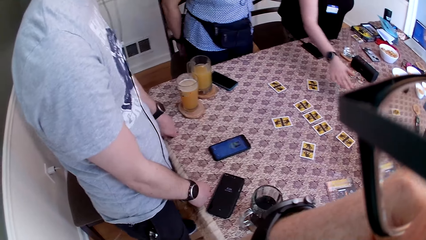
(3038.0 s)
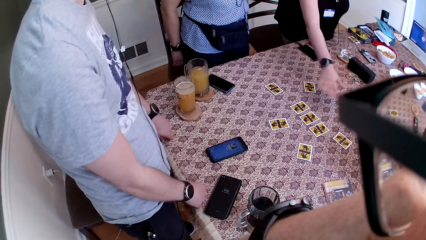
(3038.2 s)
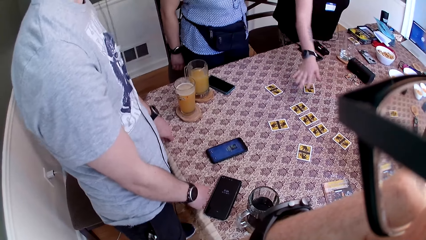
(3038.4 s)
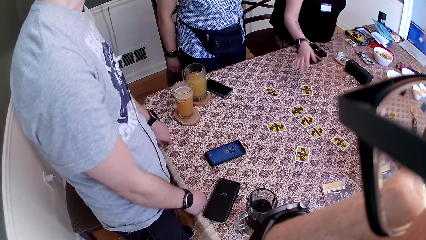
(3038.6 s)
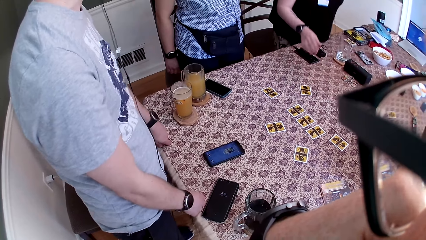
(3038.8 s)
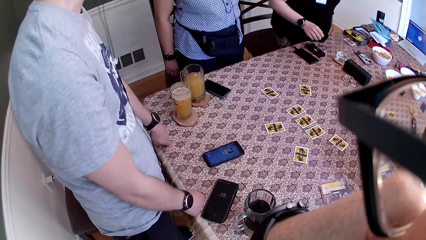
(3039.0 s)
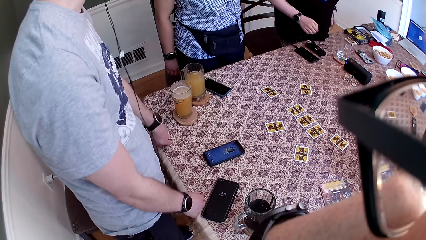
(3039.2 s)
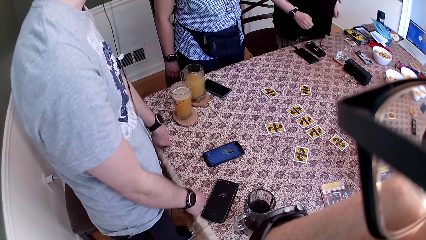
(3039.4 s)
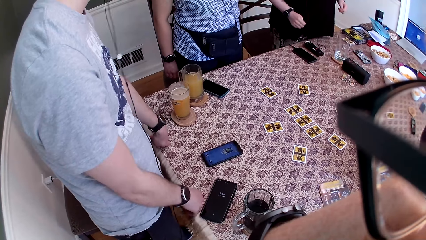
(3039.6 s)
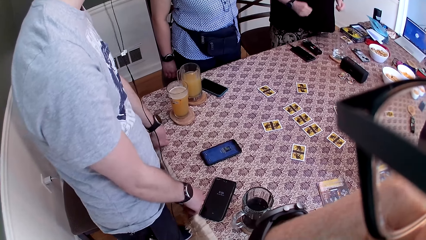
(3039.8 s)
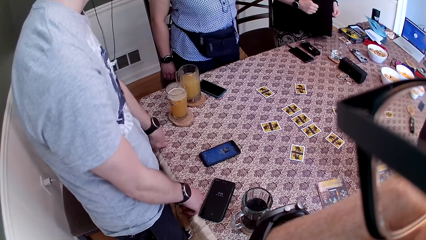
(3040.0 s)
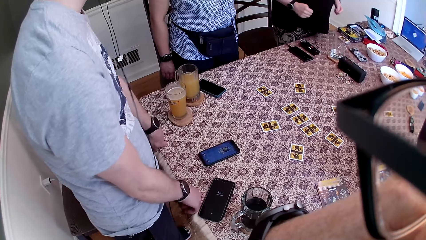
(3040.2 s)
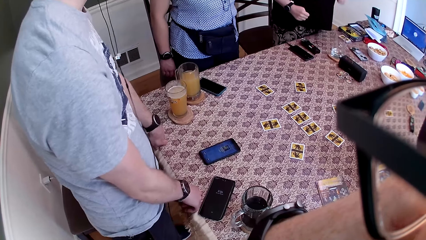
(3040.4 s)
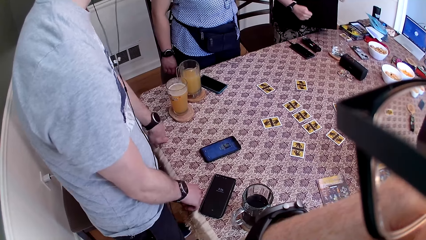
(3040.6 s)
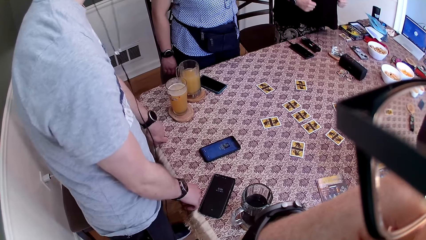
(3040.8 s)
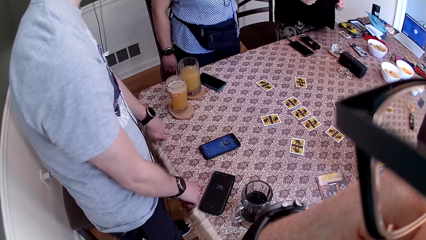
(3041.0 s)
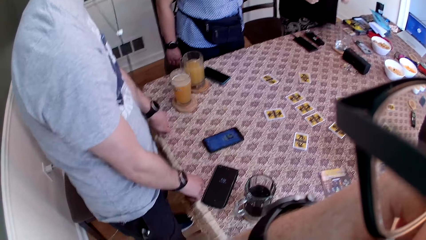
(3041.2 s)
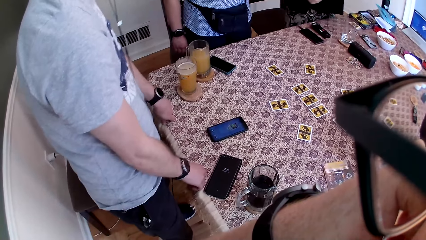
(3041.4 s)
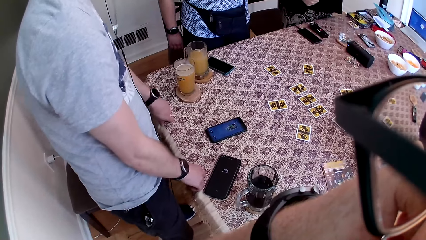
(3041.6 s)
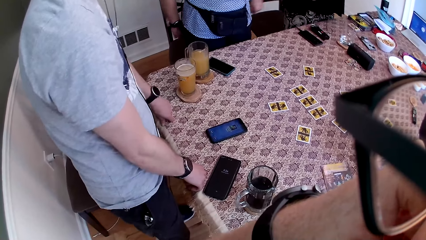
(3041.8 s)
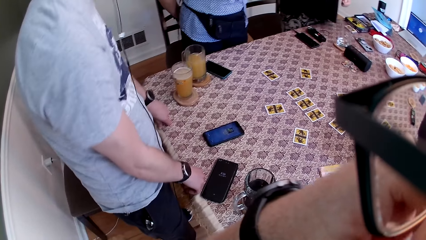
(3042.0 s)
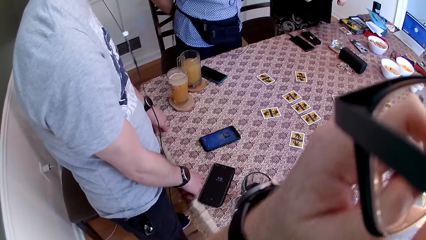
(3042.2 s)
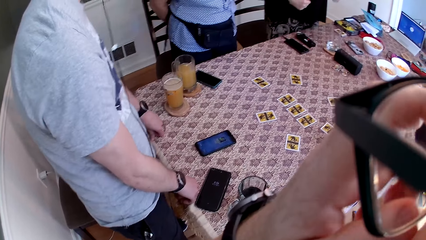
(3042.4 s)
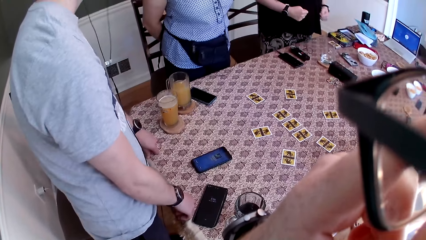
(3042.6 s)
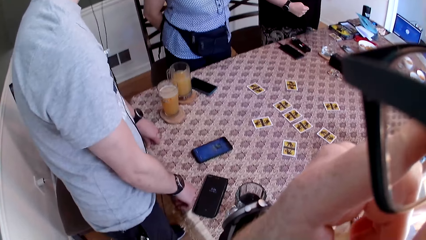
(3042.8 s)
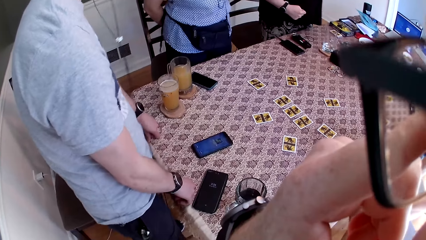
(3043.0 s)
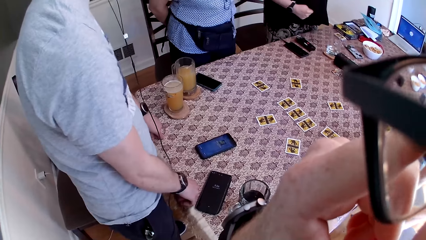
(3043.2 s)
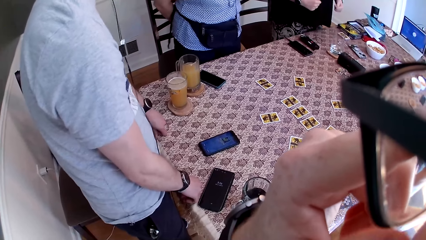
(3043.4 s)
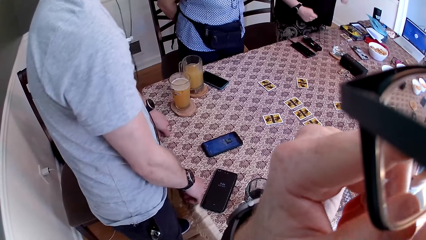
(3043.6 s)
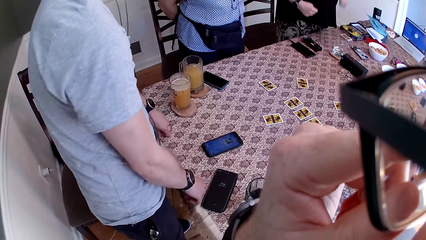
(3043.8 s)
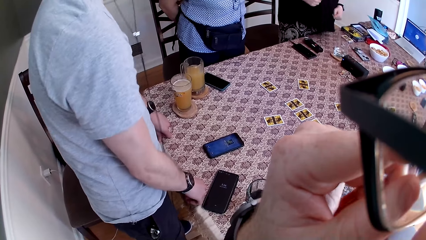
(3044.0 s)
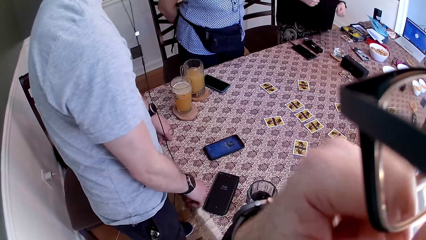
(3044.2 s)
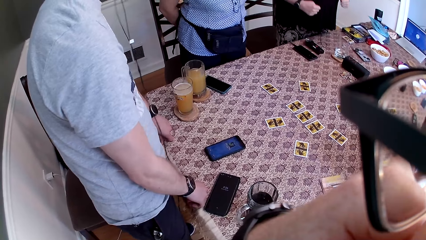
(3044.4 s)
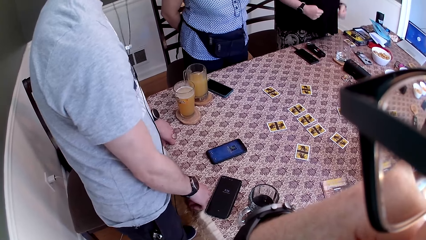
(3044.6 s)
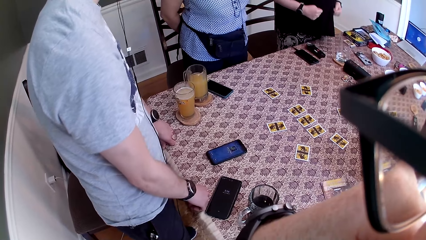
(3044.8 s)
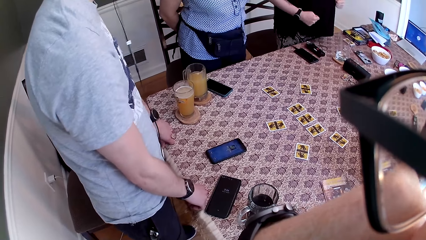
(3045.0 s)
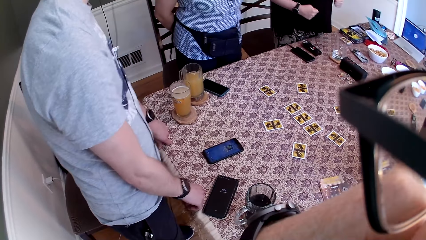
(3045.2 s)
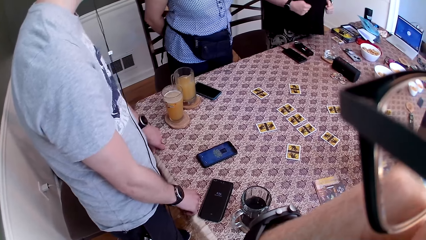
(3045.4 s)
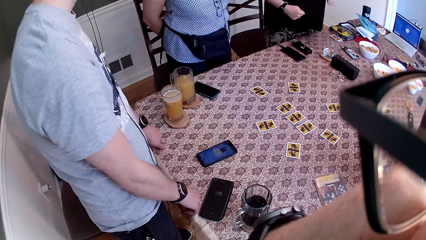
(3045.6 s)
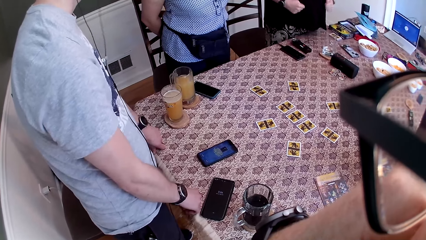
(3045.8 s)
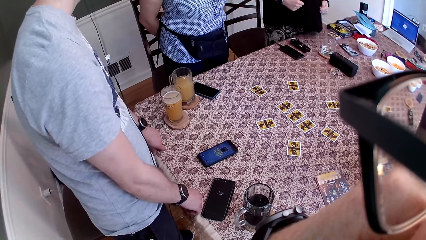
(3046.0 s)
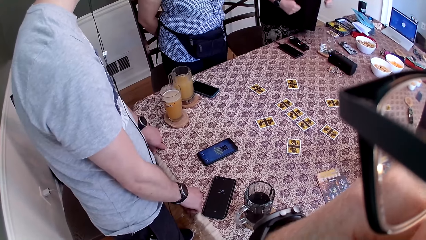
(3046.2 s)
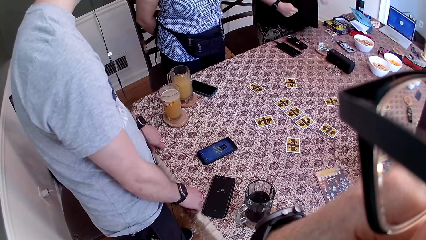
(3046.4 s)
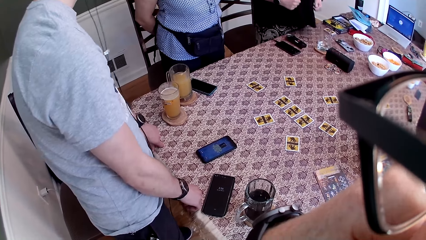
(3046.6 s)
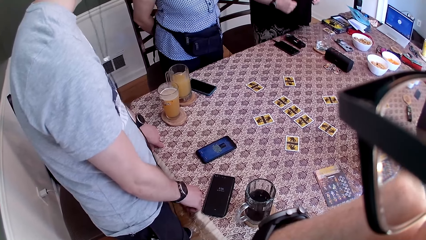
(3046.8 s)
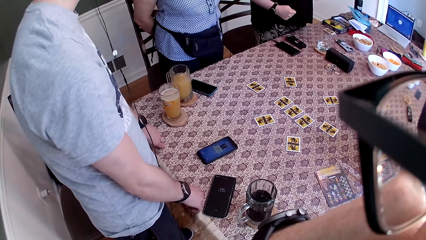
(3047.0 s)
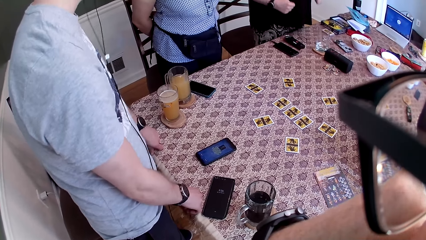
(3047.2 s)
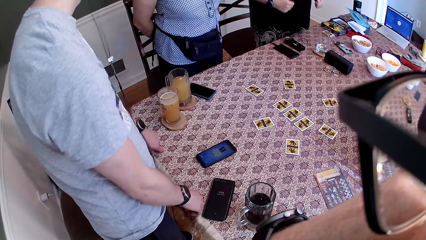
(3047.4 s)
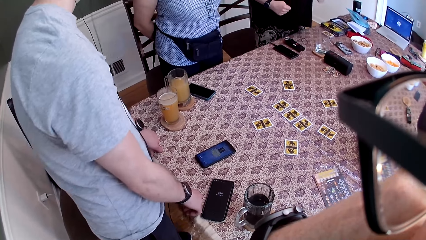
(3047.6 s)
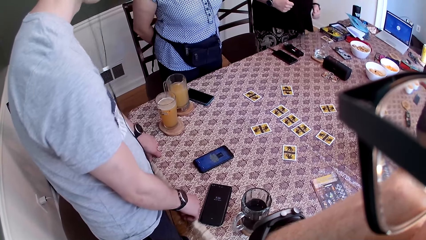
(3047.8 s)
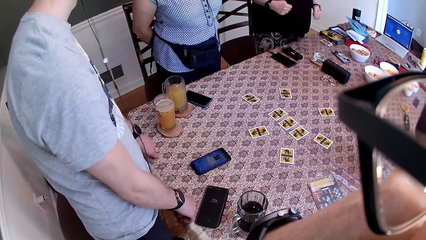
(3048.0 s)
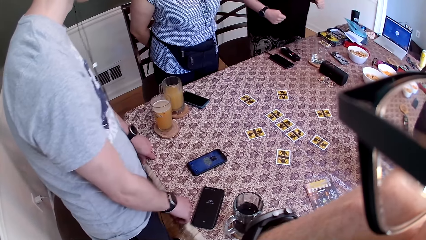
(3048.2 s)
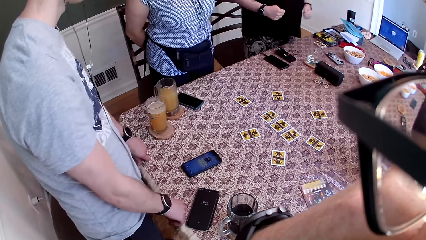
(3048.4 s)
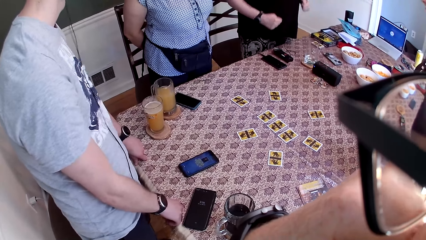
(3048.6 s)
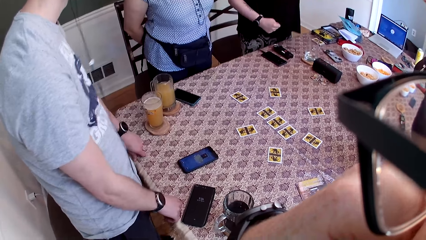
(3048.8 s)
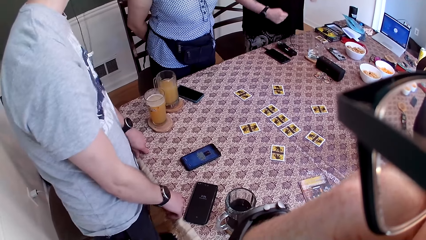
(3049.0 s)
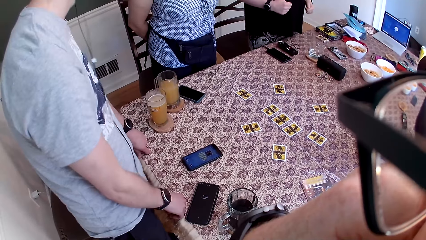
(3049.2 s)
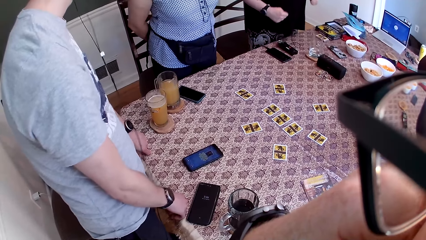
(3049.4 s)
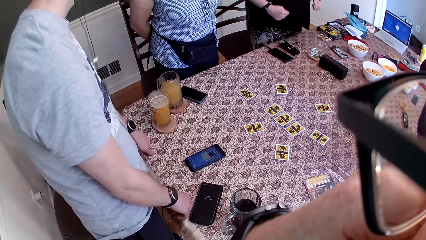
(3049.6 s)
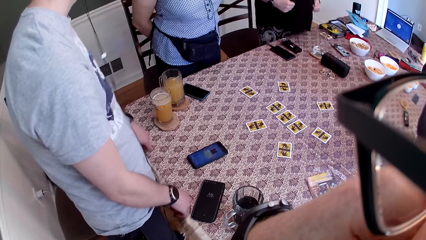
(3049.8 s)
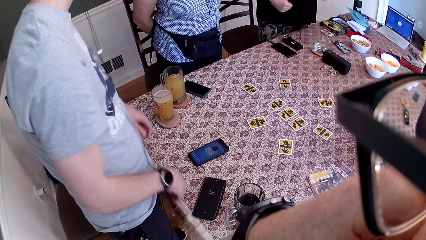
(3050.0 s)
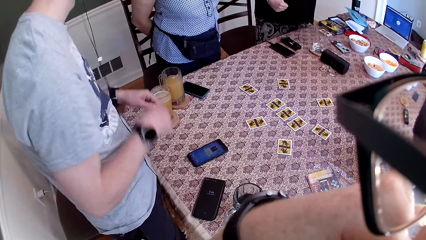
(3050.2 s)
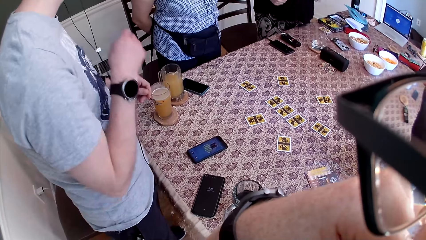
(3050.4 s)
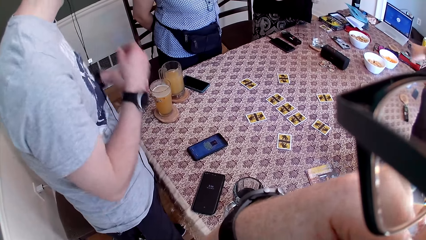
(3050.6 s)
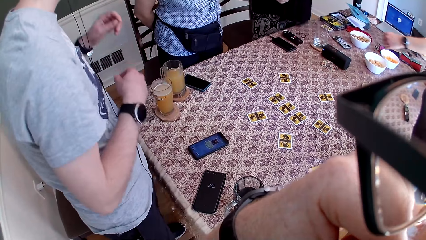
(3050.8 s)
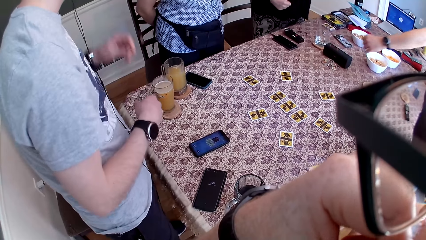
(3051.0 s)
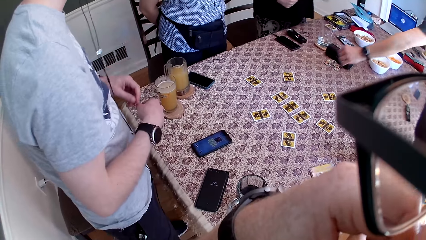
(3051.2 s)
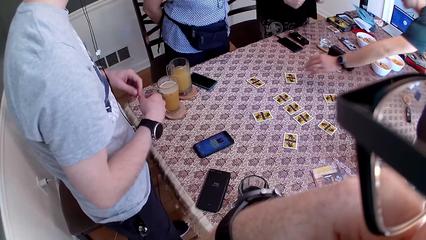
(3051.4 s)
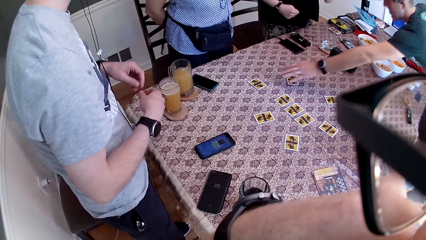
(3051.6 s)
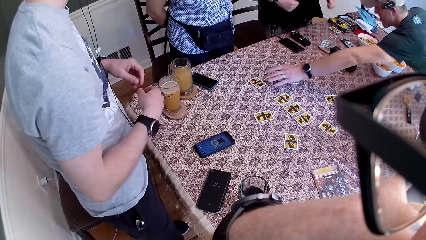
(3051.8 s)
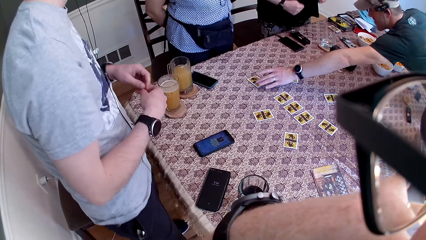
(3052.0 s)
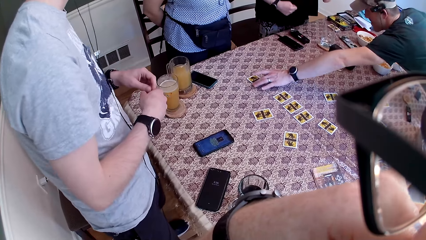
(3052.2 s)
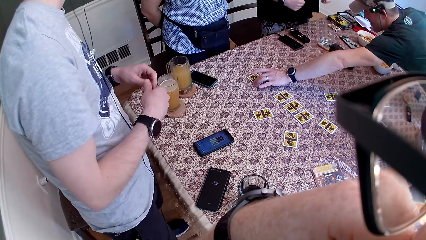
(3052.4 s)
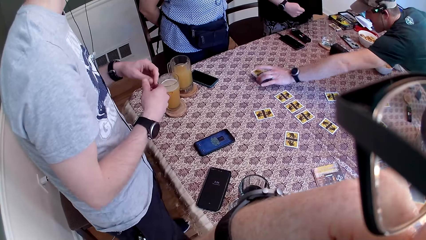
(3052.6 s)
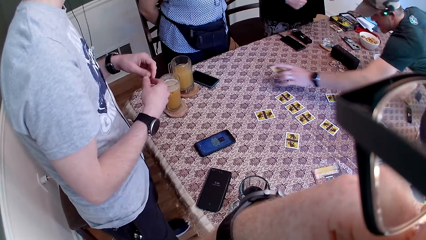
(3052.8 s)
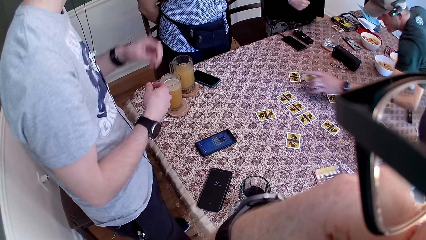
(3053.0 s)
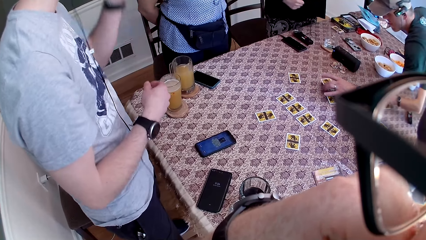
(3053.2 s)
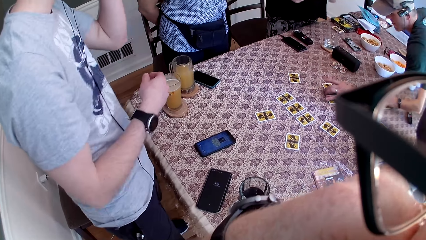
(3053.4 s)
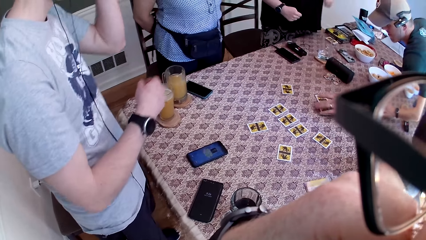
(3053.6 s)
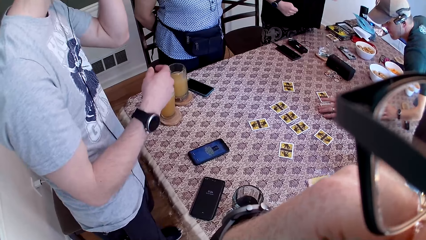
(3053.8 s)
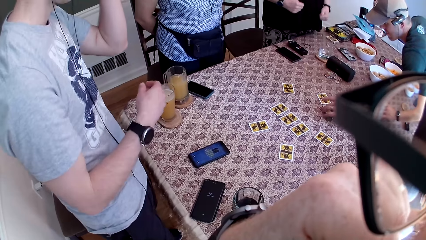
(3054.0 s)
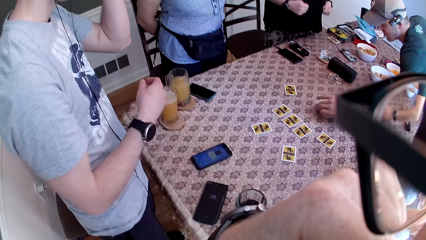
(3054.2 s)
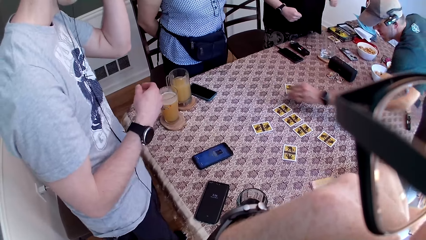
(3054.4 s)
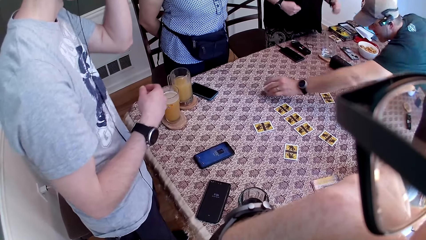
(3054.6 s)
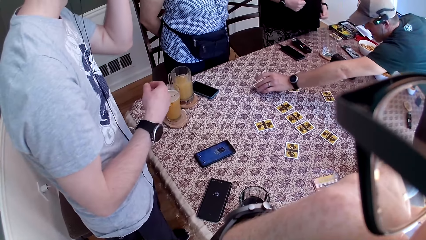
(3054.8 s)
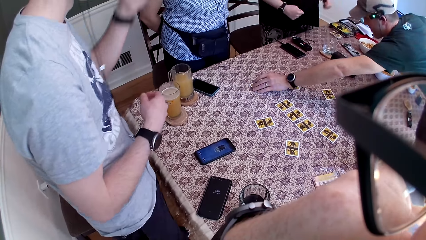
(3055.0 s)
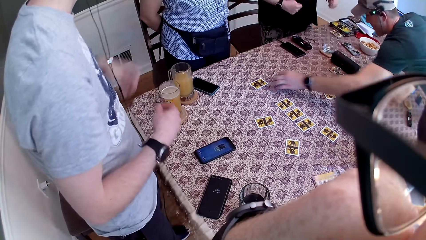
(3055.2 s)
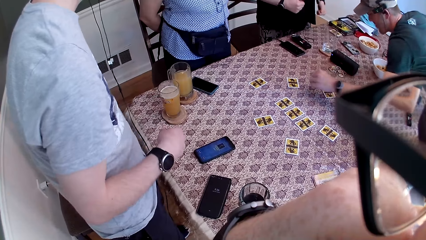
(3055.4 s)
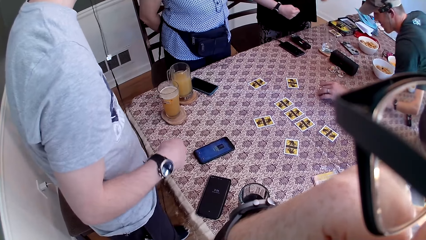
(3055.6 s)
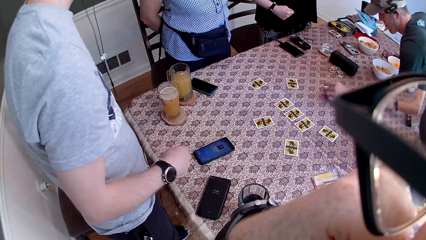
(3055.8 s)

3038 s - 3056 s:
A woman dances. A man dances. The camera wearer adjusts the pair of glasses on his face with his left hand. He moves his hand. The man dances. Another man picks a card on the table with his left hand. The other man drops the card on the table with his left hand. The other man picks the card on the table with his left hand and drops the card on the table with his left hand. The other man moves the card.
